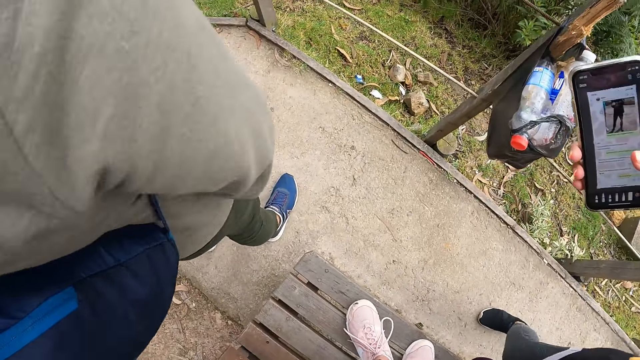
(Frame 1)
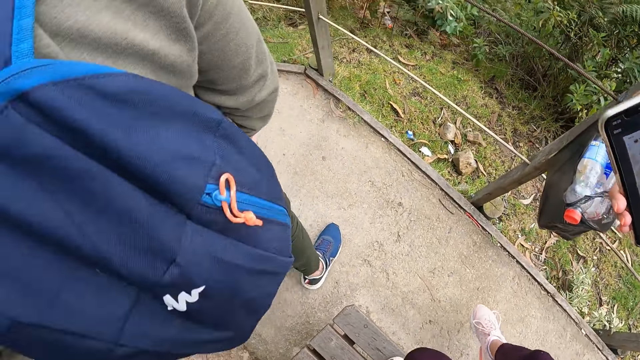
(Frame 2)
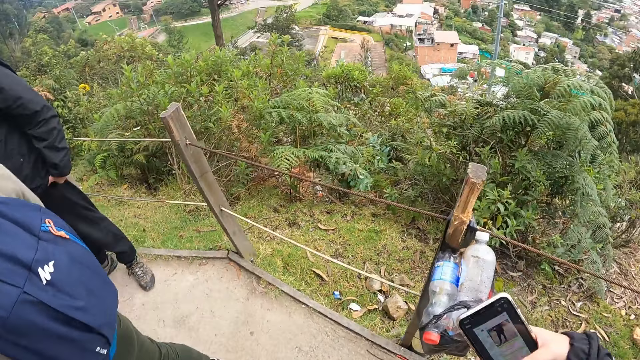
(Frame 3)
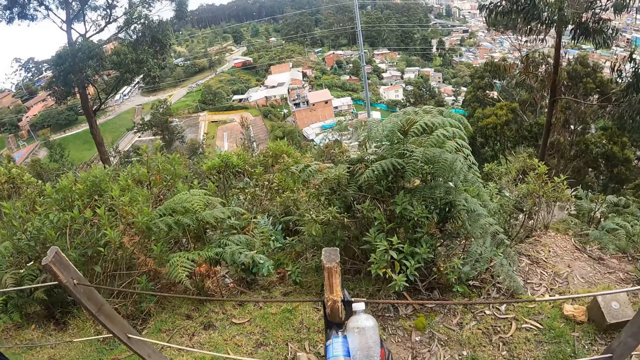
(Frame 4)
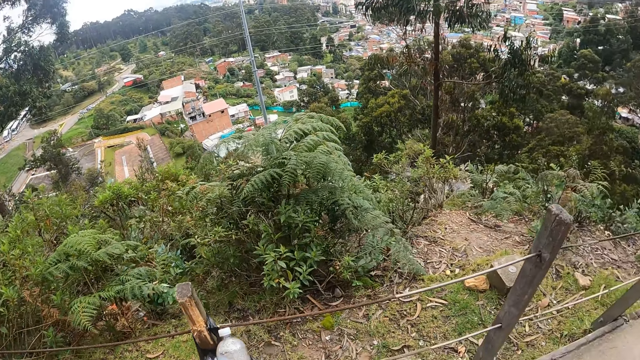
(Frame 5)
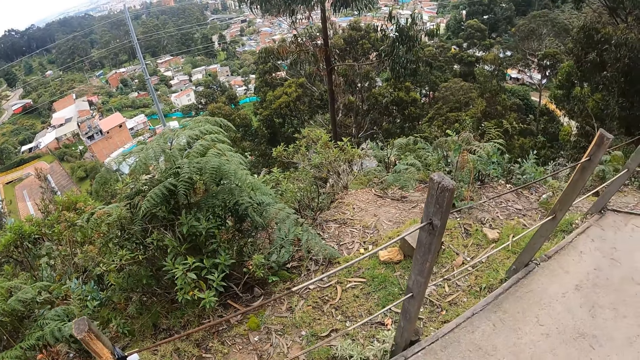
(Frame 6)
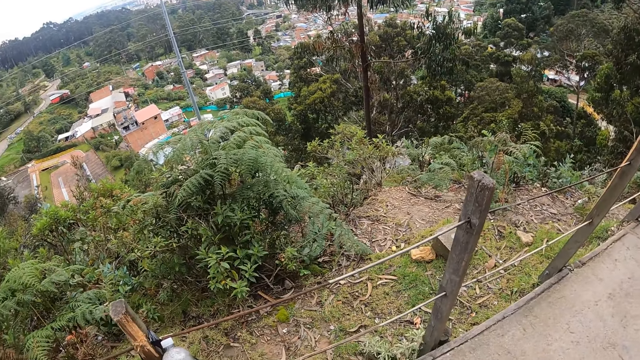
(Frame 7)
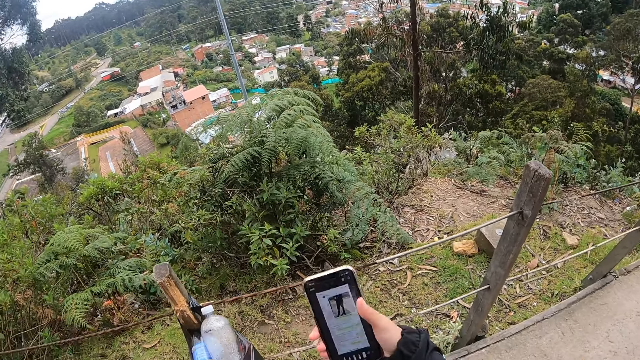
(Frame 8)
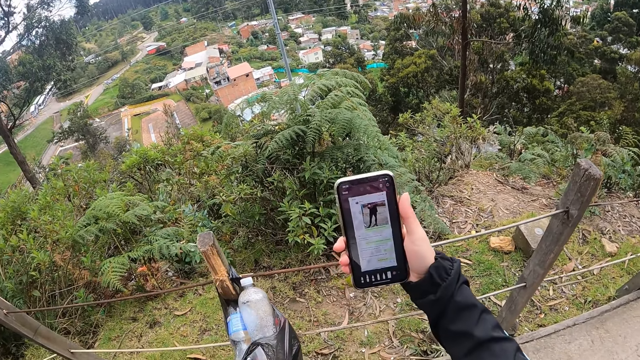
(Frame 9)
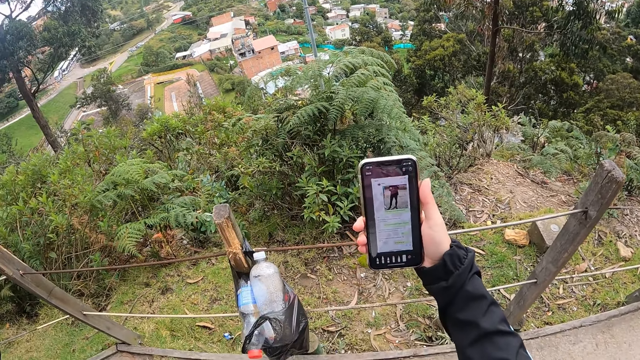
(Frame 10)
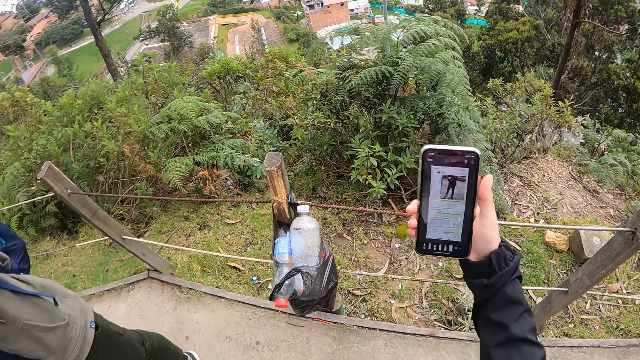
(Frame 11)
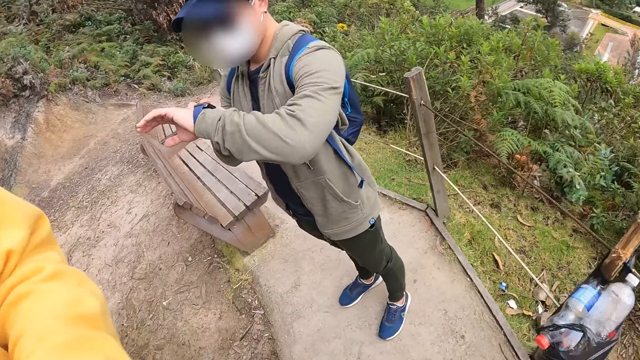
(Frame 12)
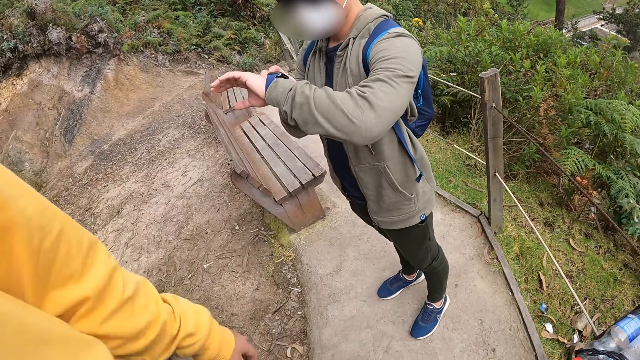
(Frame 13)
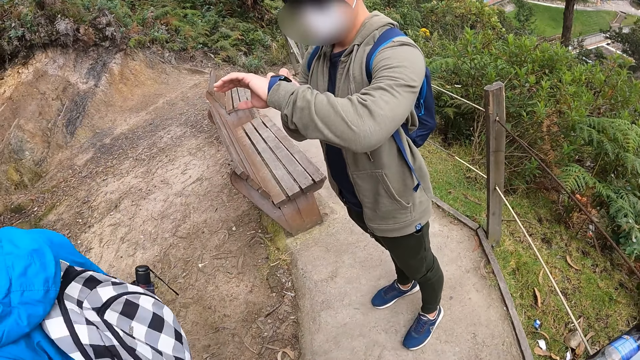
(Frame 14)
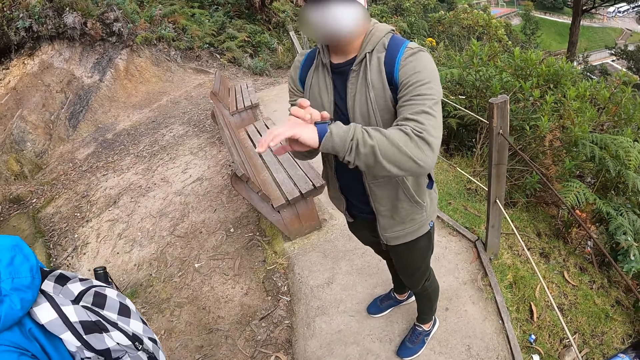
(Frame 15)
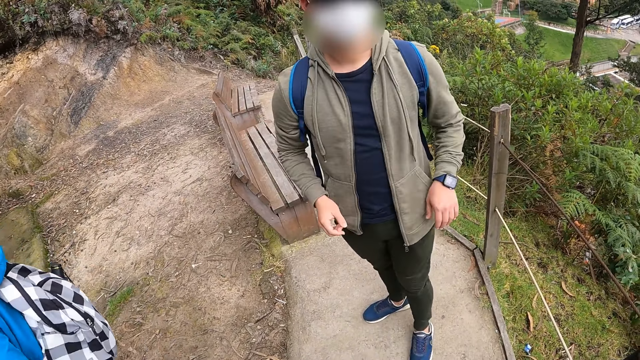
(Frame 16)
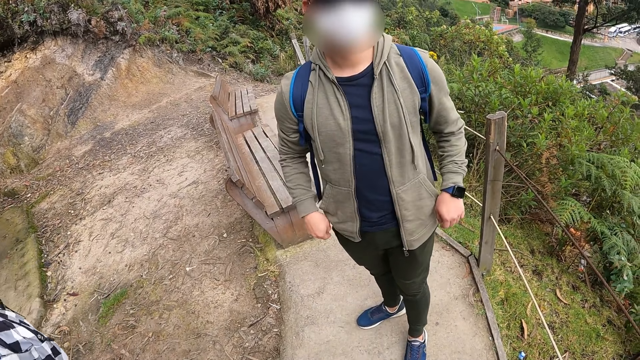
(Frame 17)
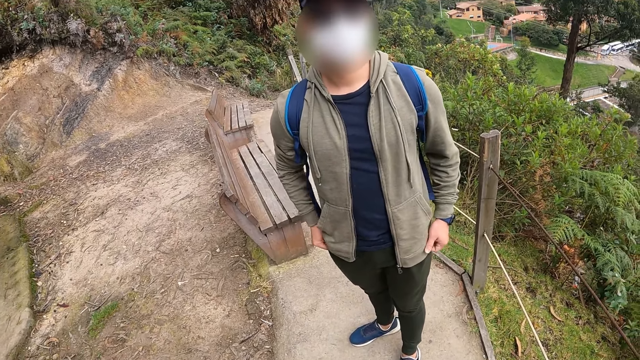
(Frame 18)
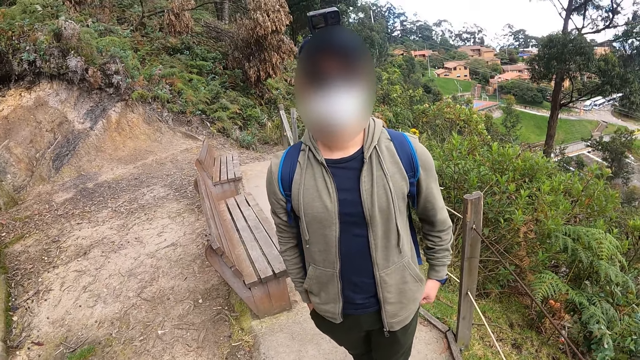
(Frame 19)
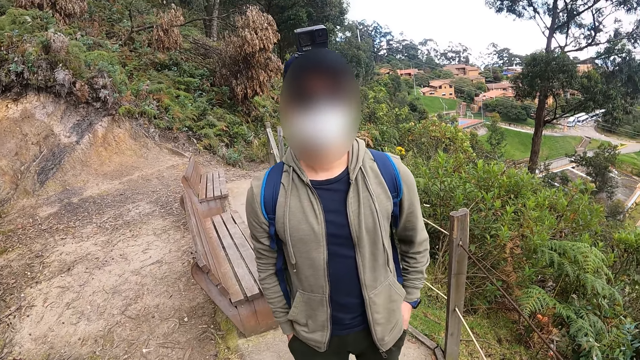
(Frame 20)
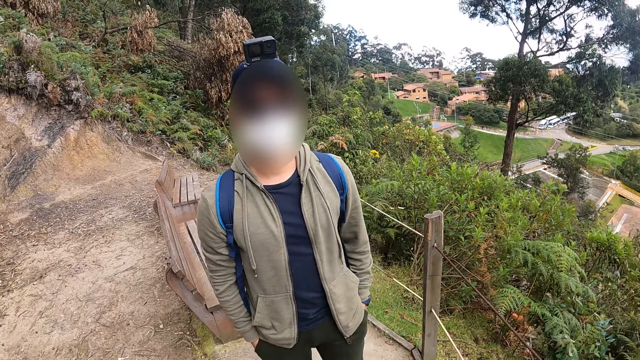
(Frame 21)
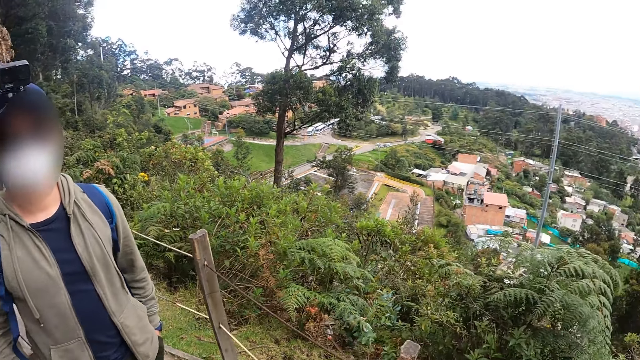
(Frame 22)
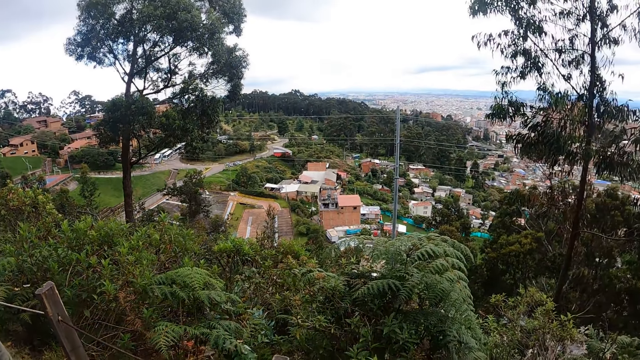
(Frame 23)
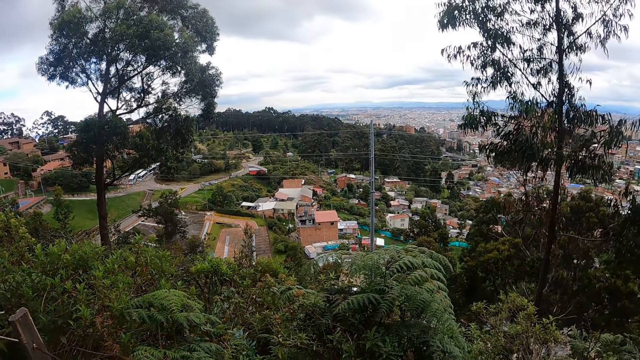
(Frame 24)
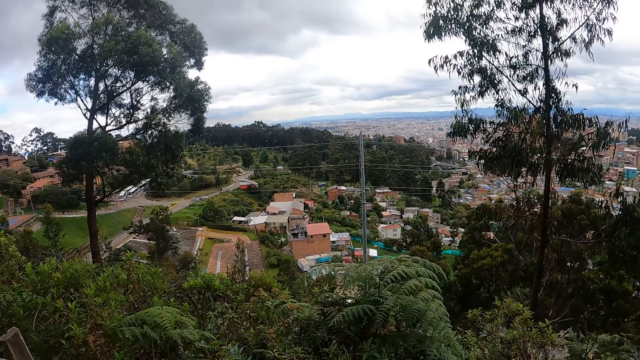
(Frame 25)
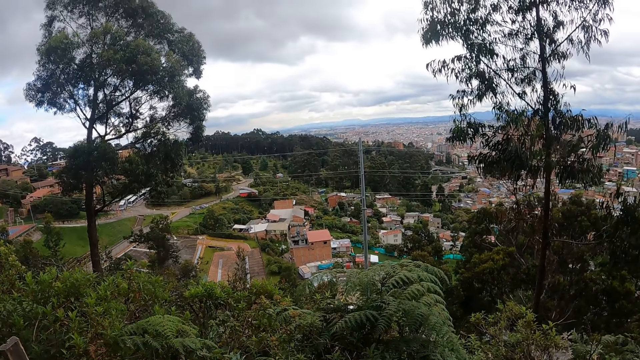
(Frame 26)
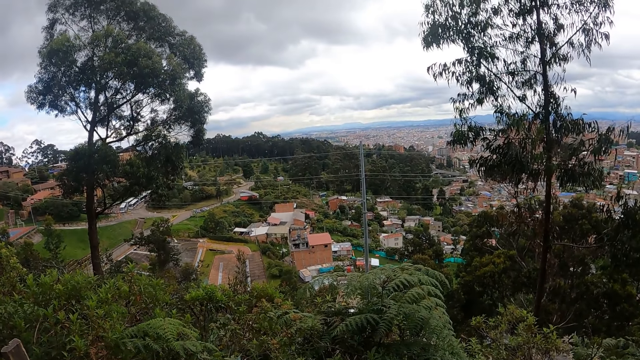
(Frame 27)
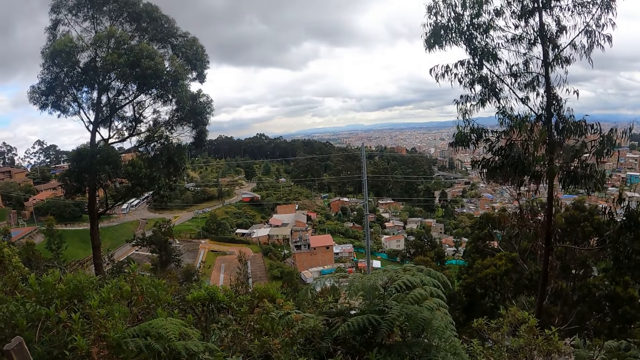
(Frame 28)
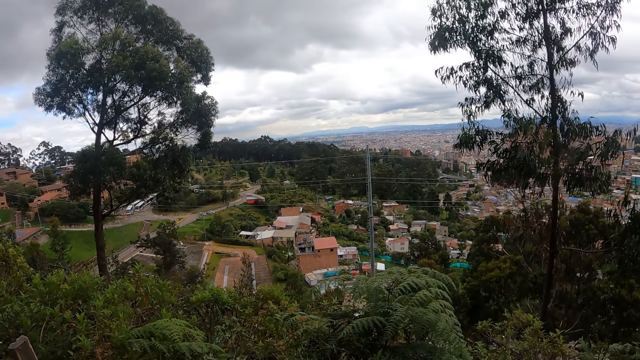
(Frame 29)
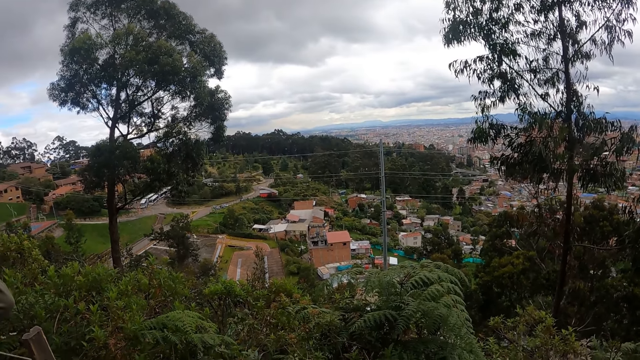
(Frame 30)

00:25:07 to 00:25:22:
The camera wearer gets down from the chair on the mountain top. She walks around the park. She holds the phone with her right hand on the mountain top. She lifts up the phone. A man looks at a watch on his left hand. The camera wearer interacts with the man on the mountain top. The man talks to the camera wearer. The man puts both hands in his pocket. The camera wearer walks around the park.

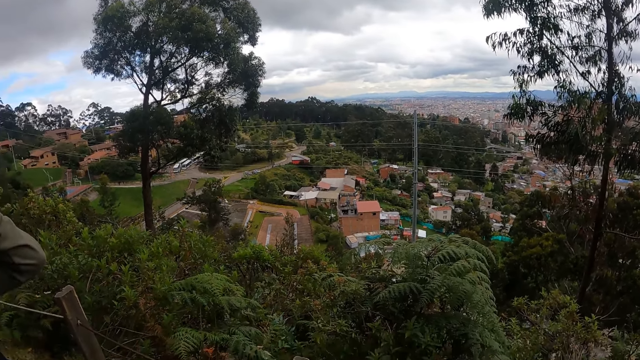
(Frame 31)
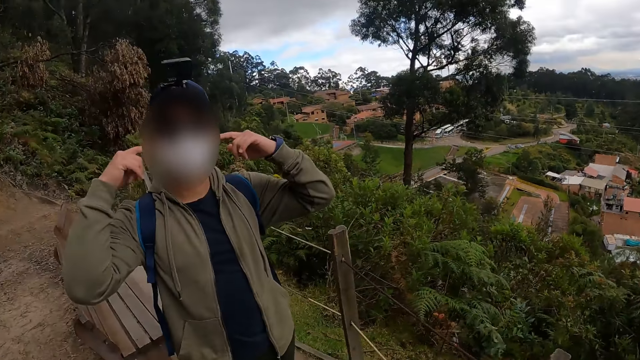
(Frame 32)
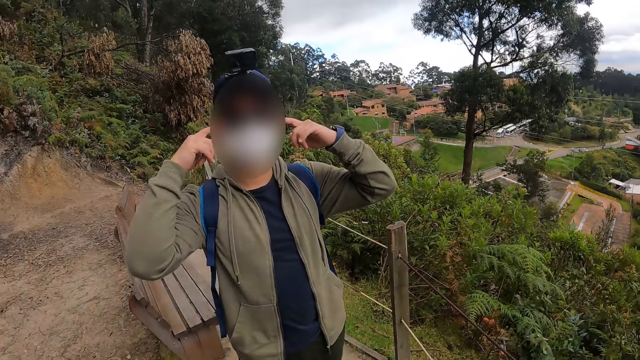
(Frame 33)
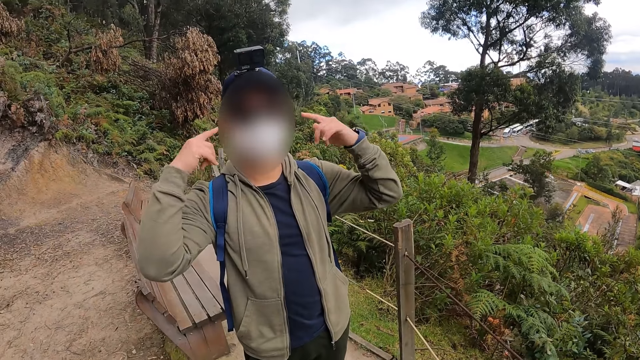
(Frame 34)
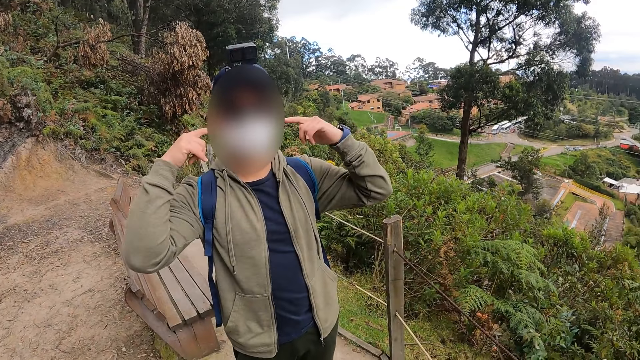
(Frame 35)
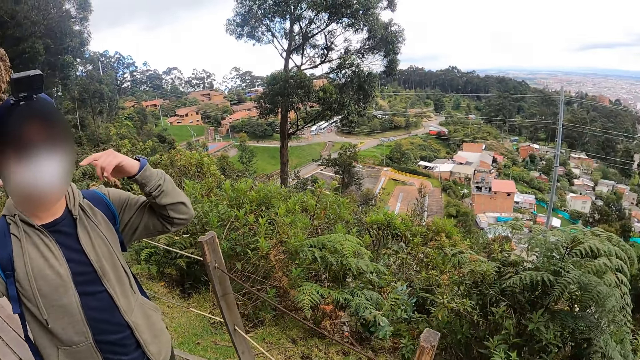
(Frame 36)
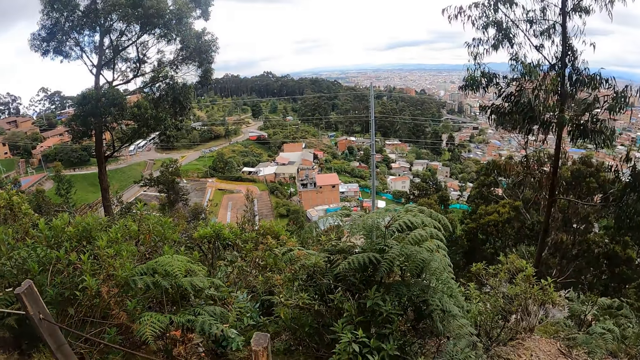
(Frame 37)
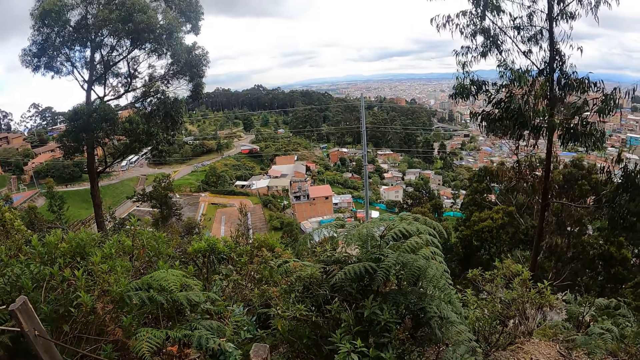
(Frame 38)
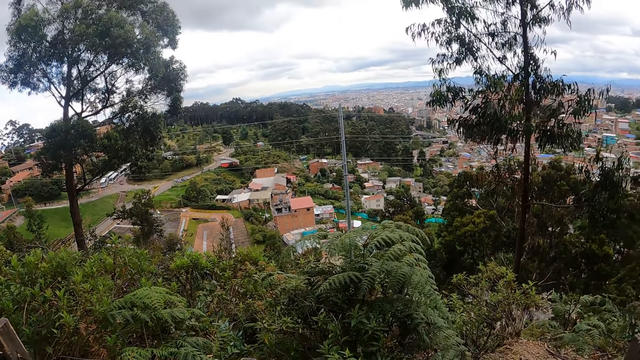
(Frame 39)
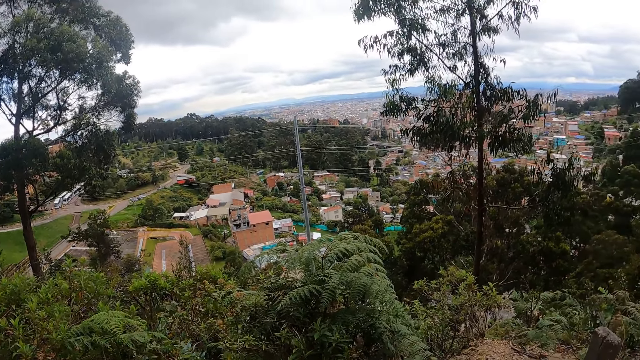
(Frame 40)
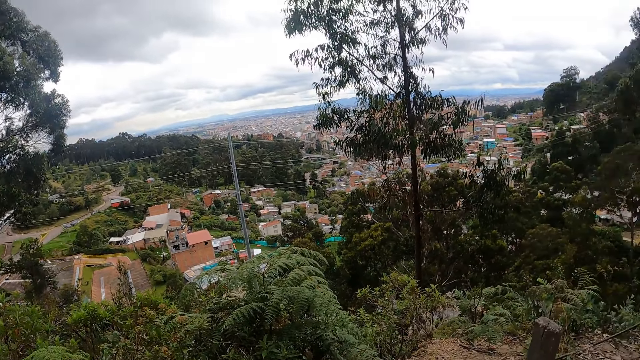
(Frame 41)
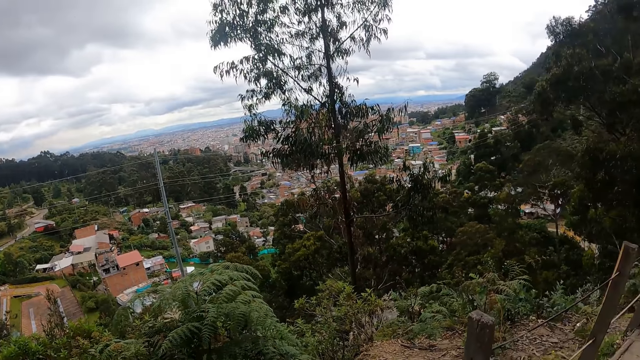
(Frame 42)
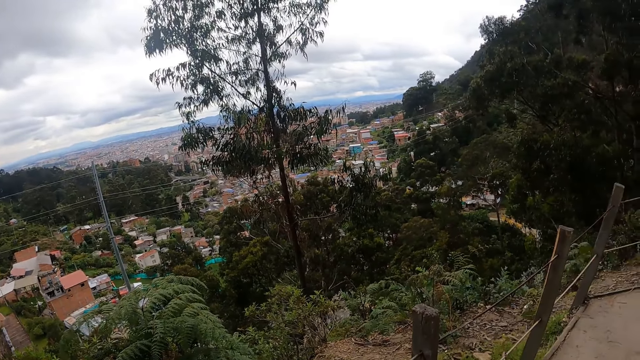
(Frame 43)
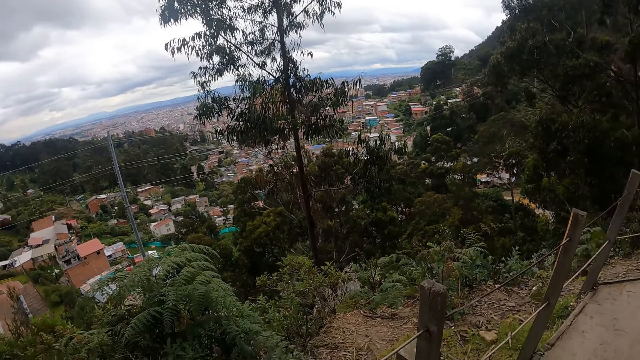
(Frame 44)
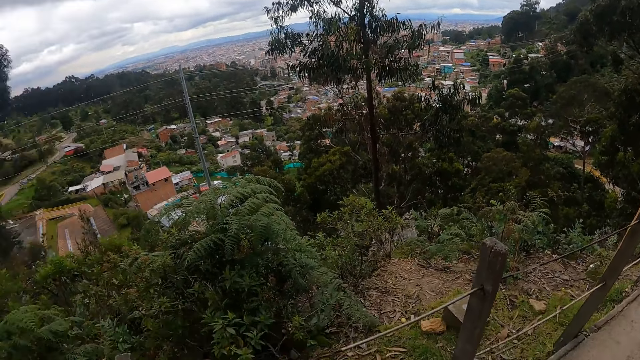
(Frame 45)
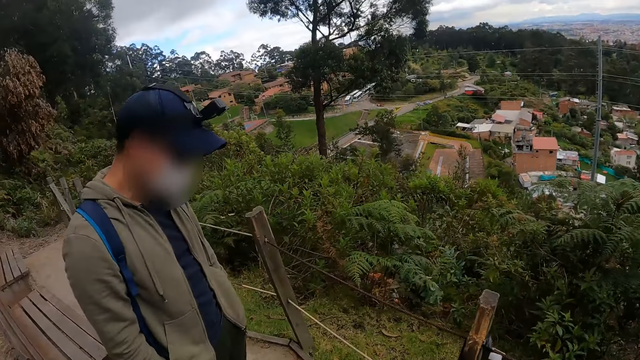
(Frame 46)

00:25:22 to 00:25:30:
A man talks to the camera wearer. The camera wearer walks around the park.
